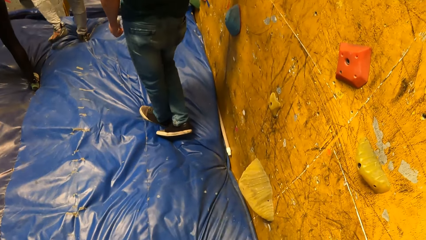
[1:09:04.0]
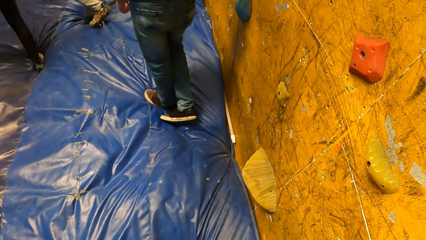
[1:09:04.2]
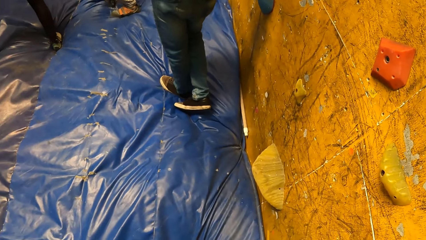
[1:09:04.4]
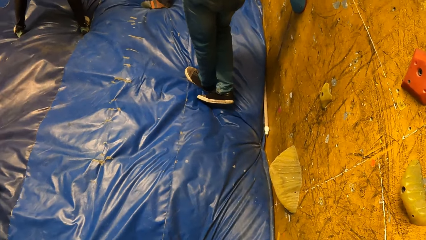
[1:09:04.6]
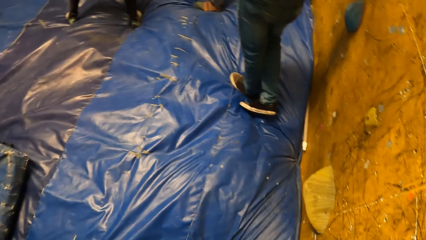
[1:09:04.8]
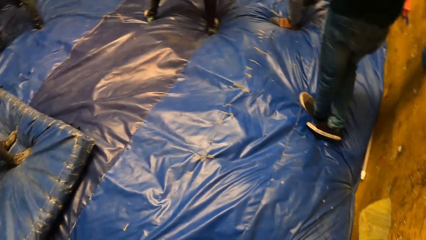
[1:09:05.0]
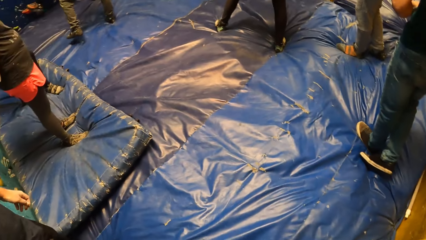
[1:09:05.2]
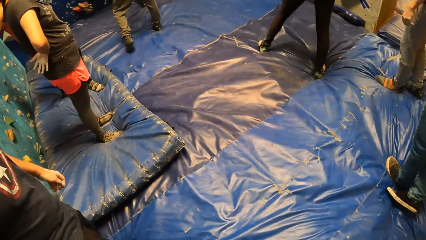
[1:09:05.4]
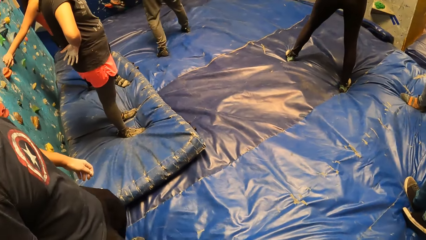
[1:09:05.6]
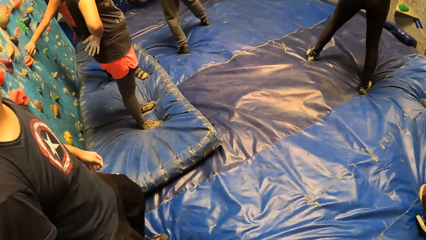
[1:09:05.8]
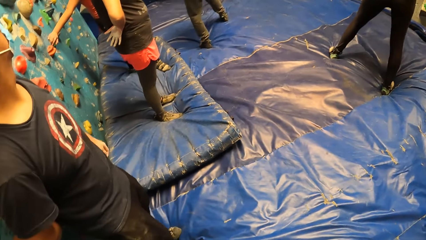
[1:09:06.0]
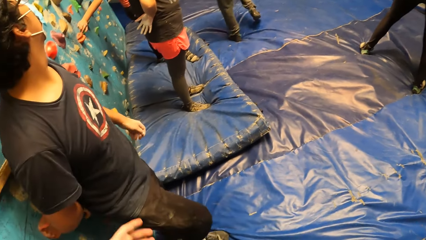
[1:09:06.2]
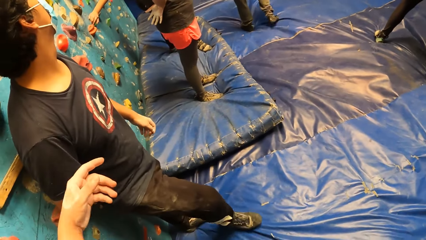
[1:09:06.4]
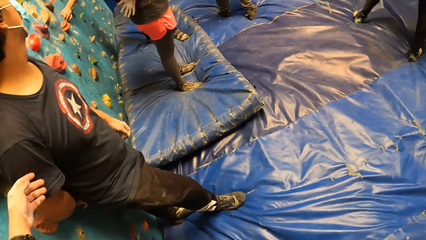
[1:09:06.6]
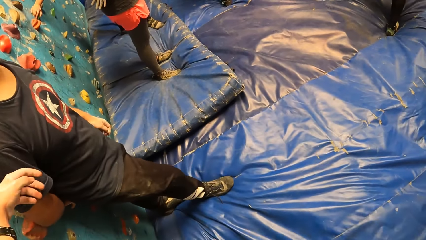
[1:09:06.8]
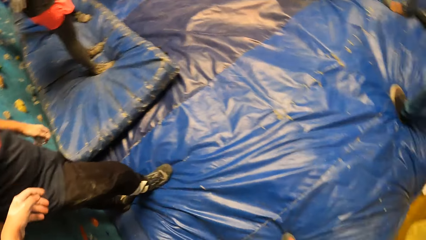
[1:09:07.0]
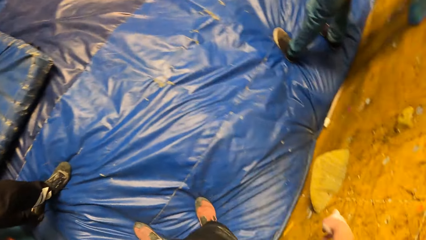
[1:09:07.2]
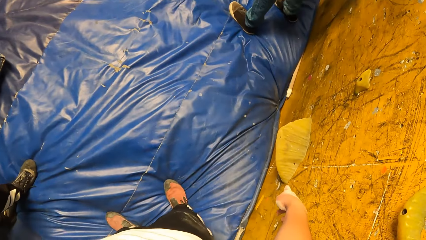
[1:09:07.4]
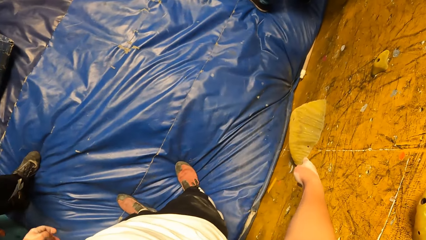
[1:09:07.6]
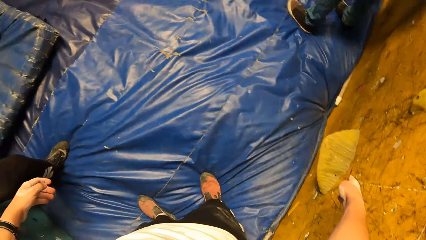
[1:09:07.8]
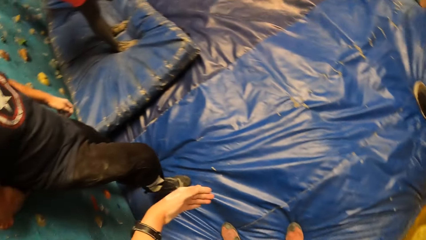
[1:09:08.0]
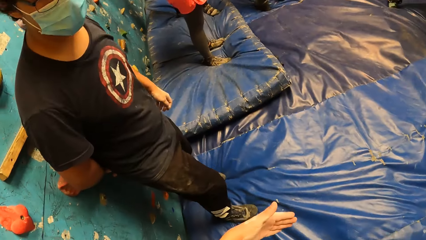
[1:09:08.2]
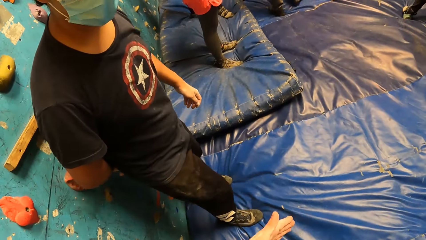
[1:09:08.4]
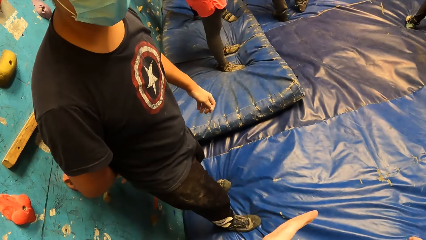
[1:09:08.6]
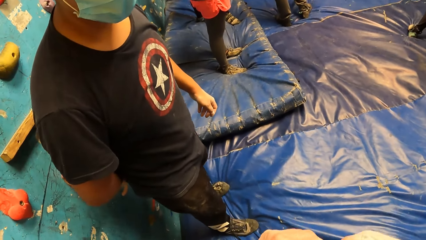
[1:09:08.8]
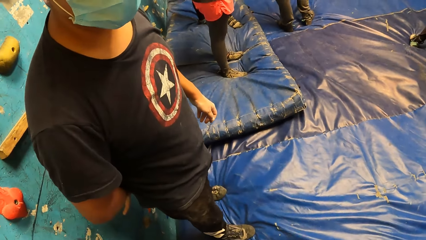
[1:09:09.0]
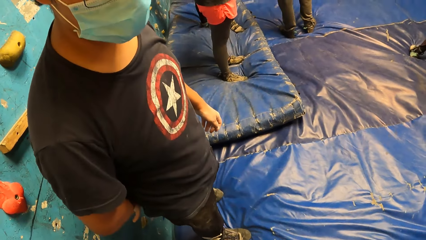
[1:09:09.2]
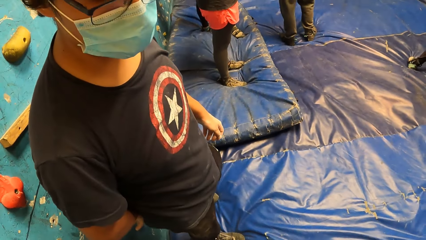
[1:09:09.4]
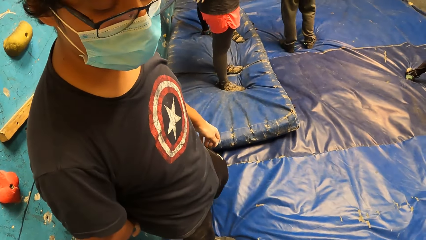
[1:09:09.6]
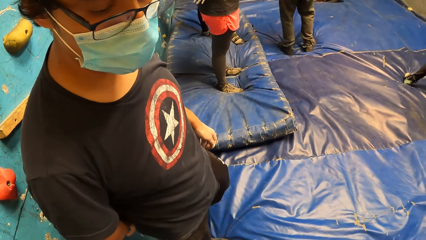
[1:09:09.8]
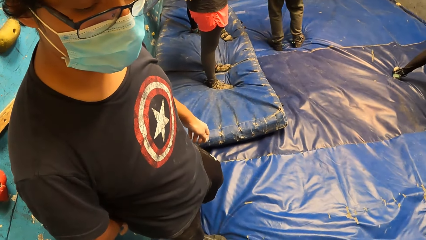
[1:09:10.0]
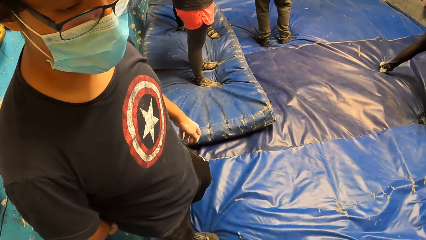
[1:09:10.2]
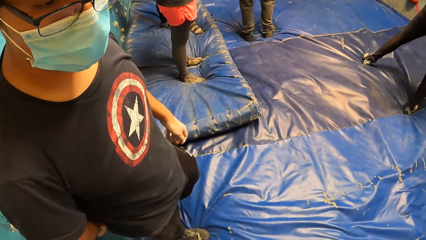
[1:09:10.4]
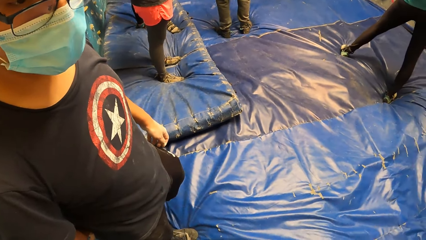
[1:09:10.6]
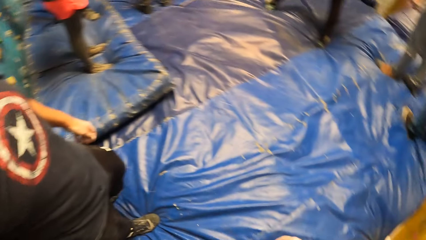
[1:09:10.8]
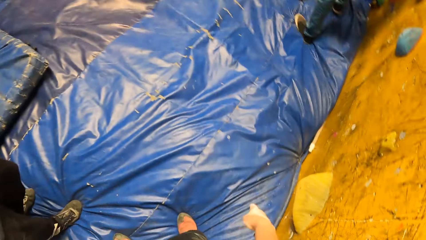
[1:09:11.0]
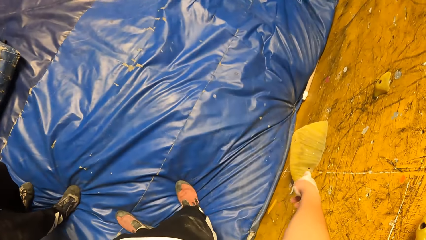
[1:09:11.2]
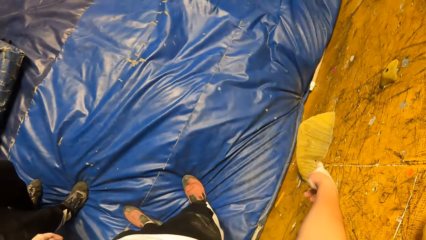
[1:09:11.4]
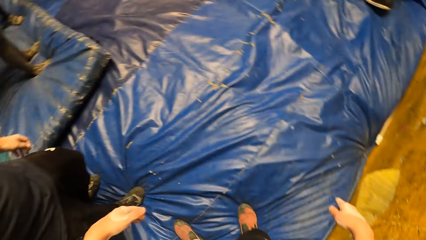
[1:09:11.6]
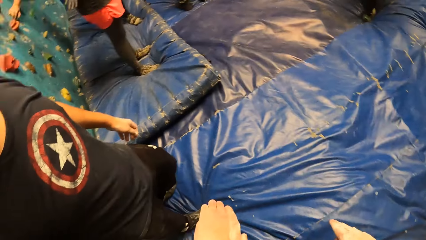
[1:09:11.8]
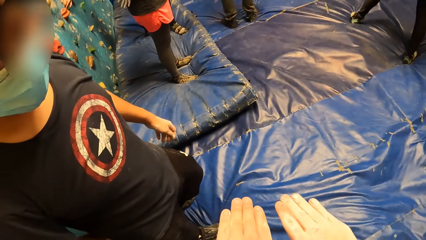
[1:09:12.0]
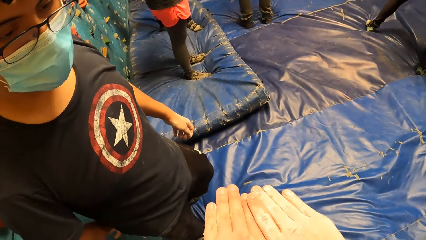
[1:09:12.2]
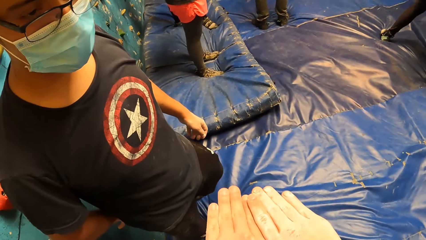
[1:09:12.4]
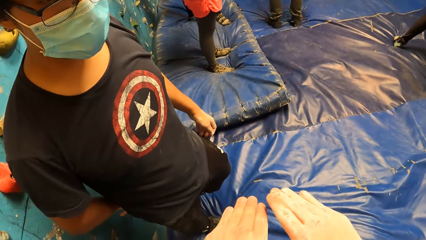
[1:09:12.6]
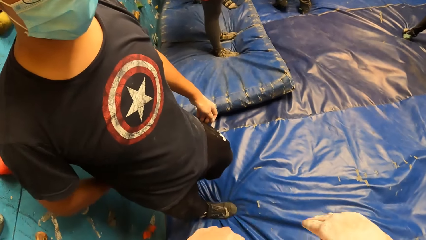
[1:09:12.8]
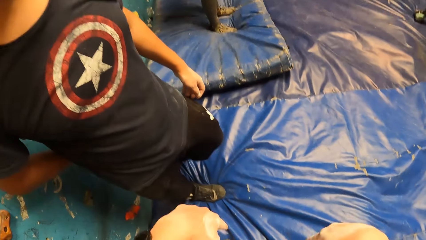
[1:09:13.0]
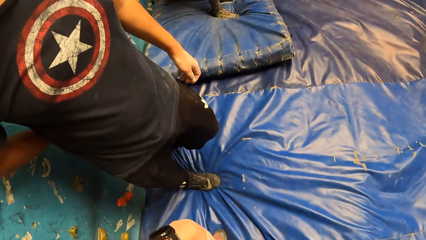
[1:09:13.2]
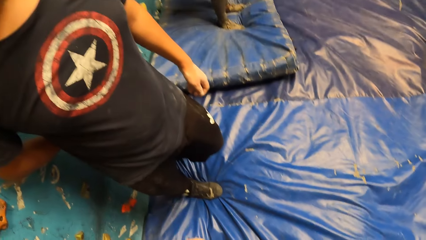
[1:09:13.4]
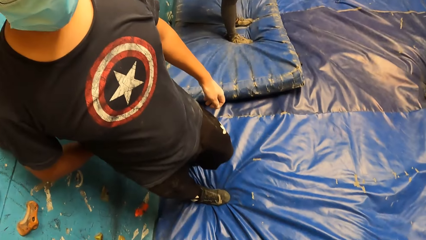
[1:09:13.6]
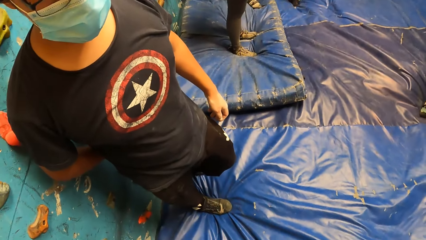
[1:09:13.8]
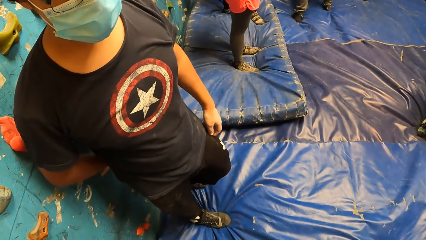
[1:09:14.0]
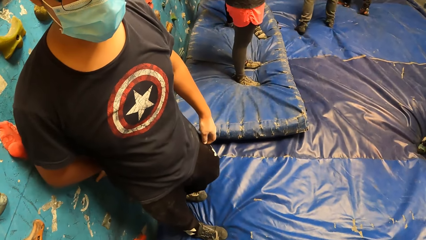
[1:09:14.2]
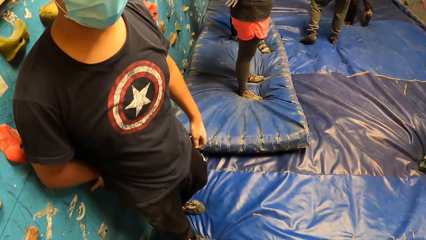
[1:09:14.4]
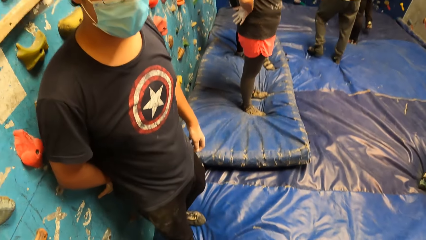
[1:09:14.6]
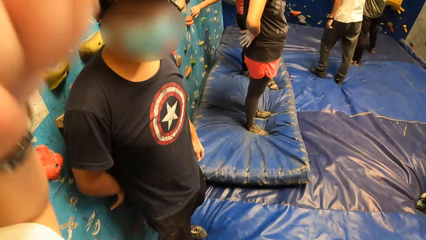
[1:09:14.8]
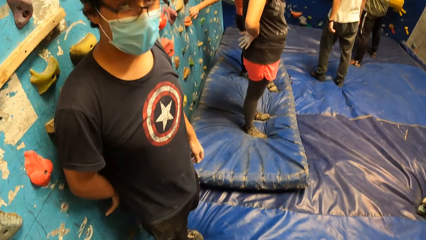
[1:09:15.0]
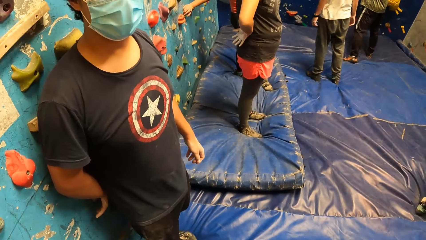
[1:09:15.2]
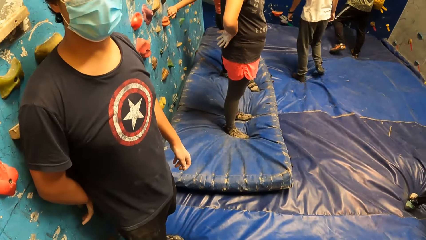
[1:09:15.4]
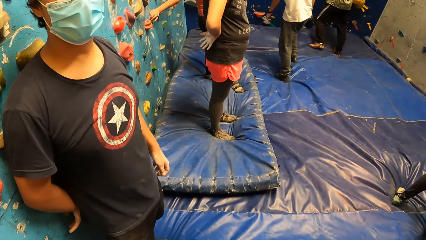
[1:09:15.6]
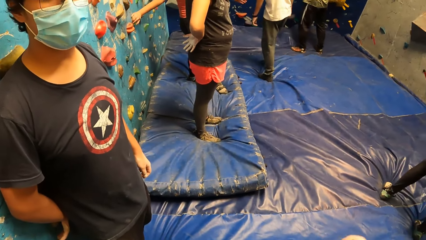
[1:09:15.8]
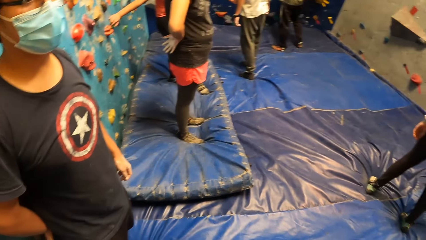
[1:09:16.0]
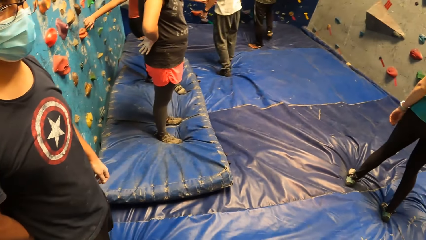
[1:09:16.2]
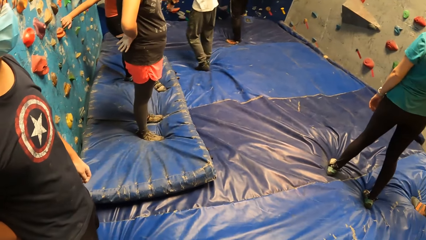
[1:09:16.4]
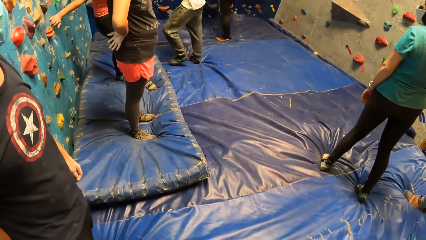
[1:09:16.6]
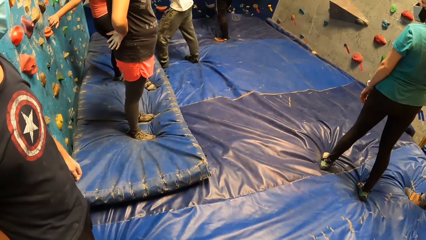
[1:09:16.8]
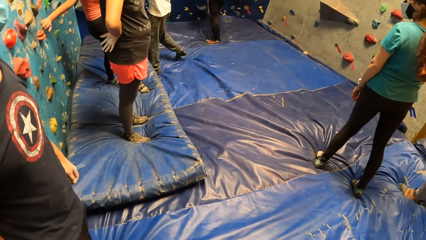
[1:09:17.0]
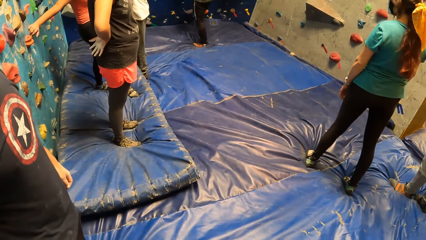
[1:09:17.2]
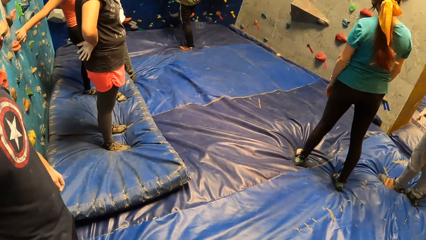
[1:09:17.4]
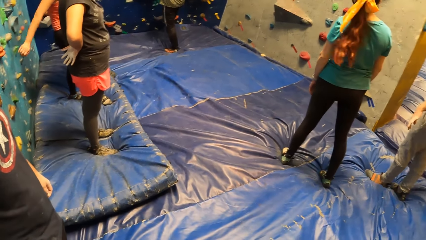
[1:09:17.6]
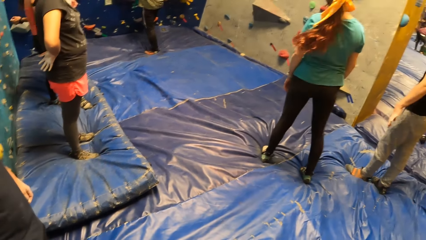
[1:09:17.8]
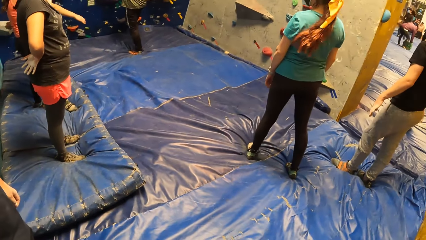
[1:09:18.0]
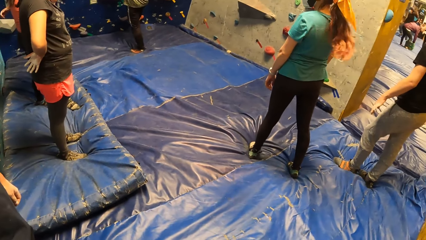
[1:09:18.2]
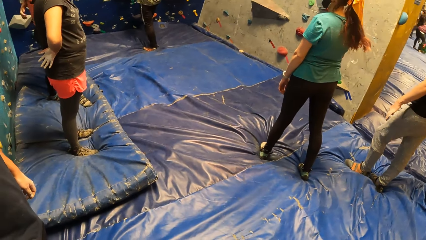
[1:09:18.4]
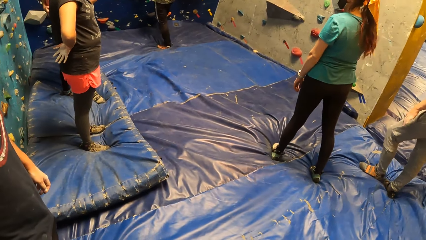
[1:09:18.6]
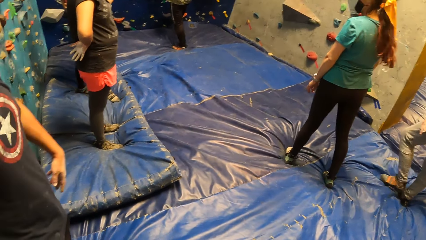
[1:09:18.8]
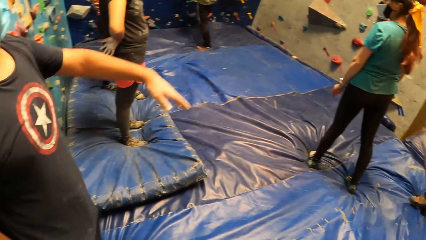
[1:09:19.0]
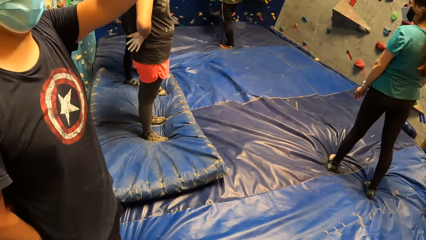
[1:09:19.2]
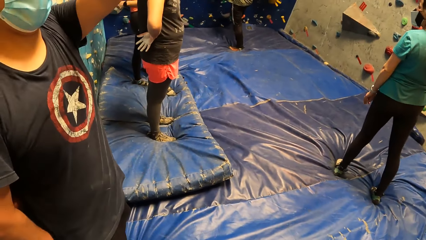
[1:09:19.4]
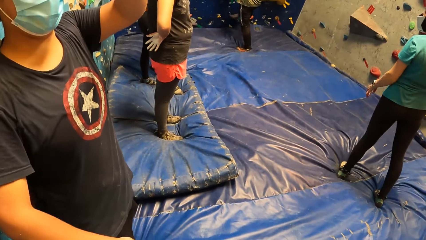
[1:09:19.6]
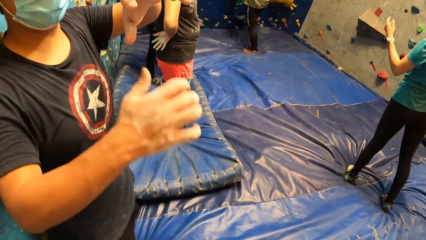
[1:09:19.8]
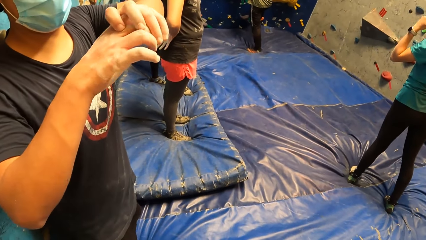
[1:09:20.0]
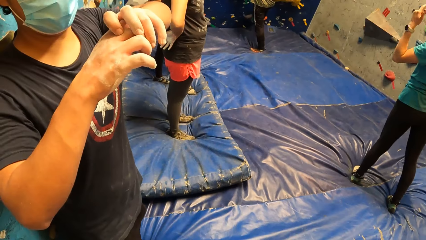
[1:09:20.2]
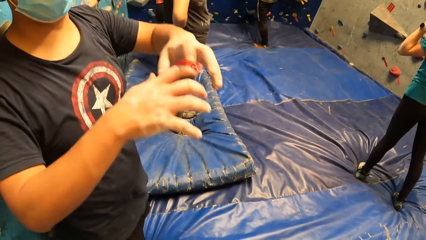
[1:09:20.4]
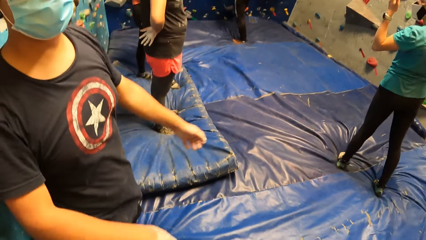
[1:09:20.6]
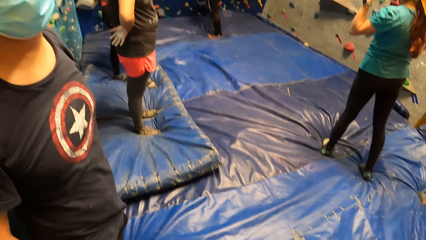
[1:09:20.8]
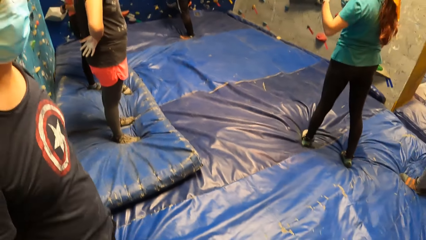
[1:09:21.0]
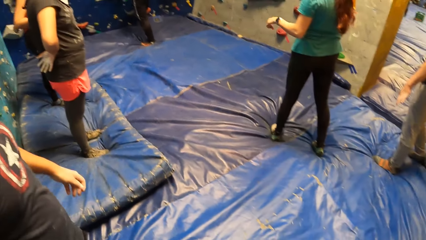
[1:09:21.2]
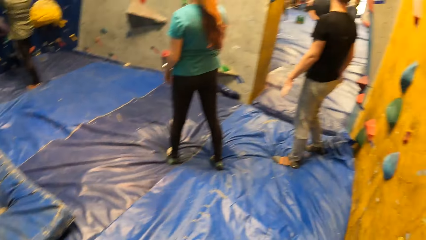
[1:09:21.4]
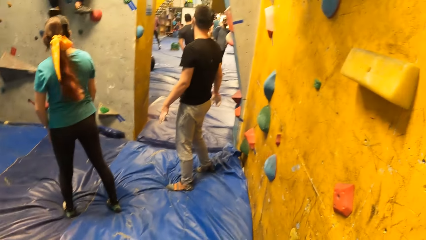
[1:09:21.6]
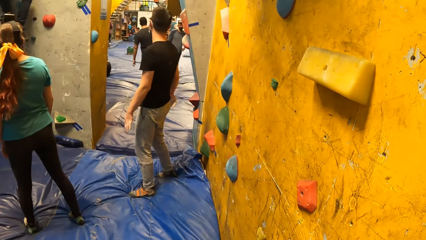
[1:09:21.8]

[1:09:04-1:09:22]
The camera wearer interacts with a man.
